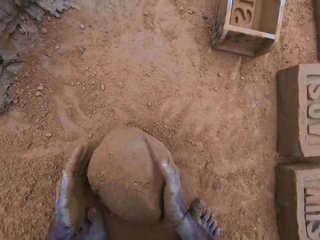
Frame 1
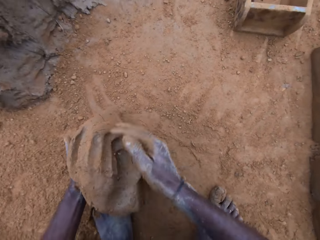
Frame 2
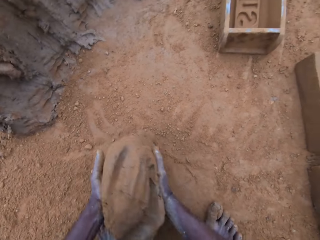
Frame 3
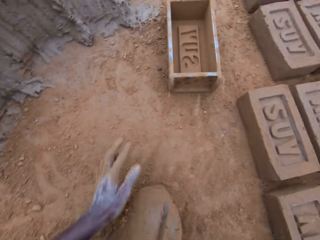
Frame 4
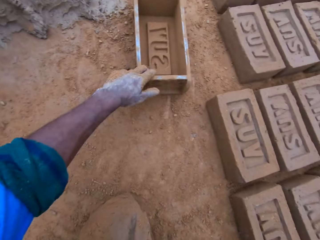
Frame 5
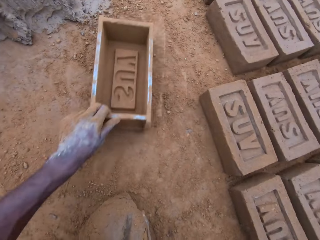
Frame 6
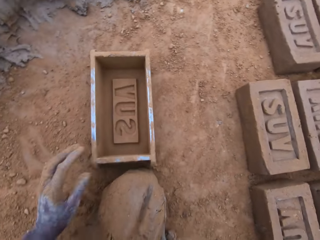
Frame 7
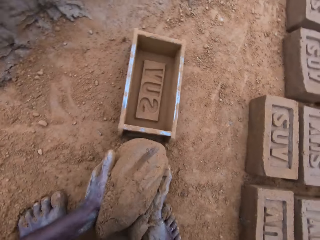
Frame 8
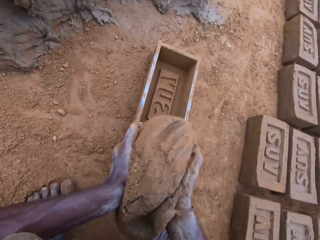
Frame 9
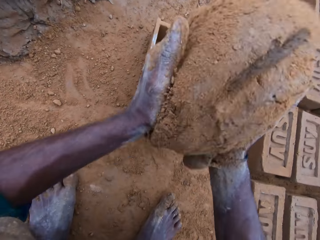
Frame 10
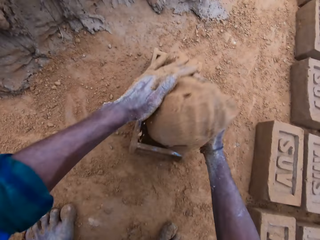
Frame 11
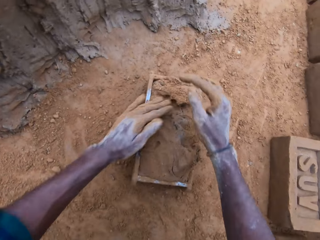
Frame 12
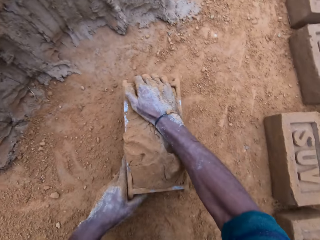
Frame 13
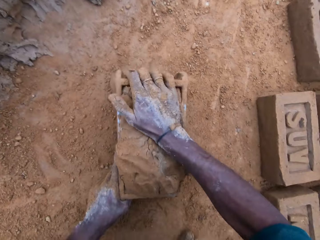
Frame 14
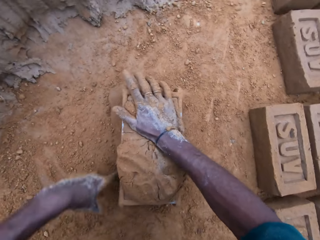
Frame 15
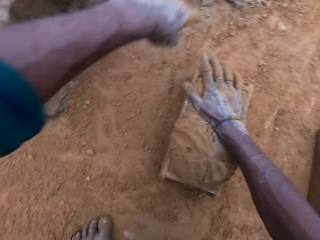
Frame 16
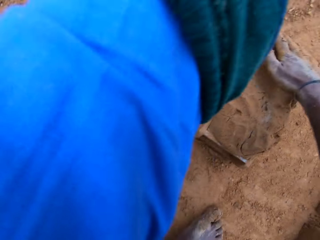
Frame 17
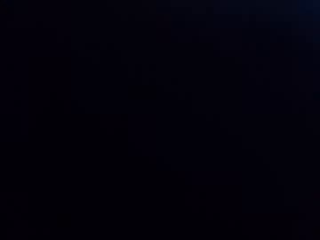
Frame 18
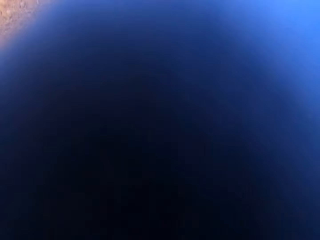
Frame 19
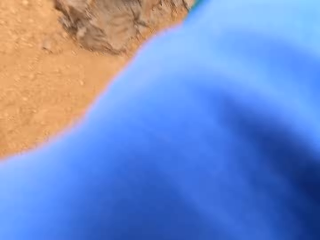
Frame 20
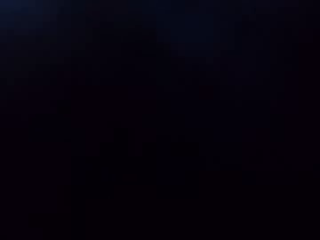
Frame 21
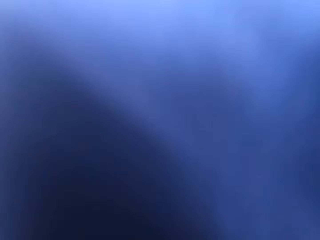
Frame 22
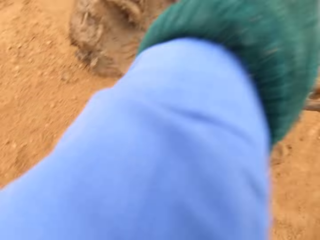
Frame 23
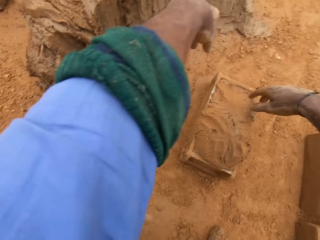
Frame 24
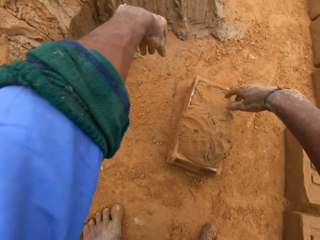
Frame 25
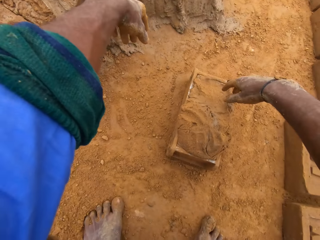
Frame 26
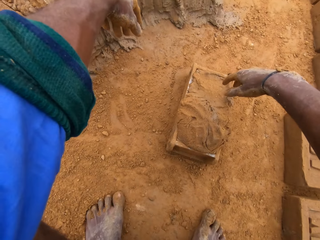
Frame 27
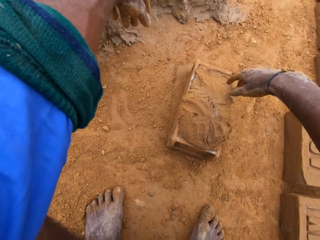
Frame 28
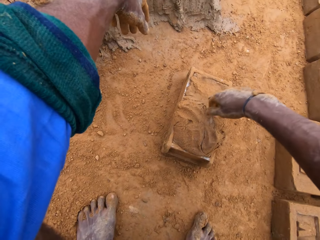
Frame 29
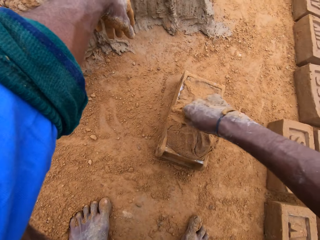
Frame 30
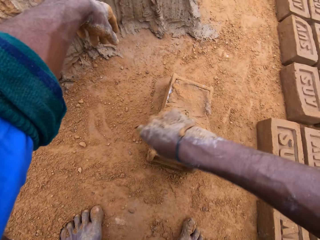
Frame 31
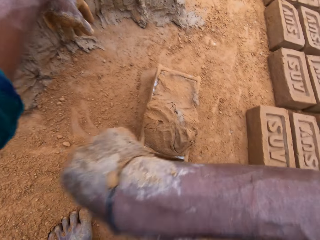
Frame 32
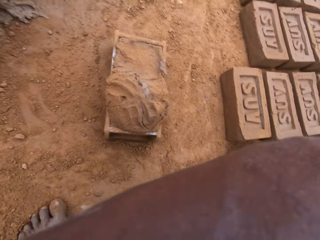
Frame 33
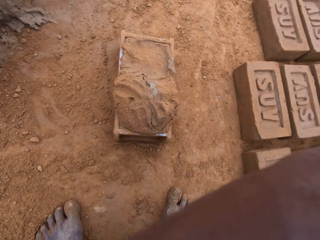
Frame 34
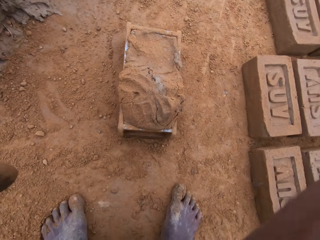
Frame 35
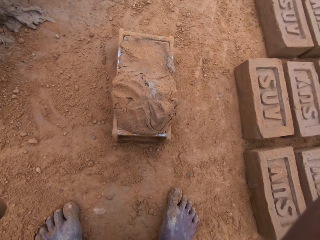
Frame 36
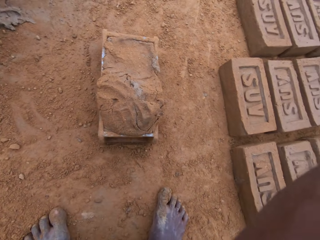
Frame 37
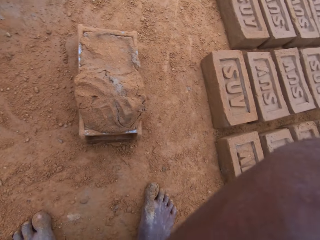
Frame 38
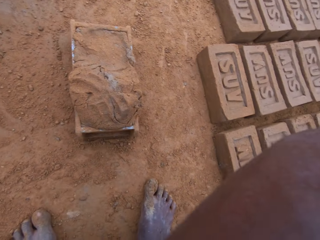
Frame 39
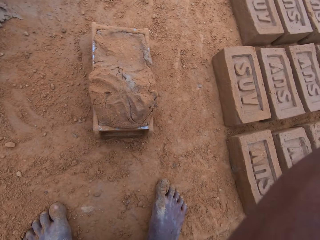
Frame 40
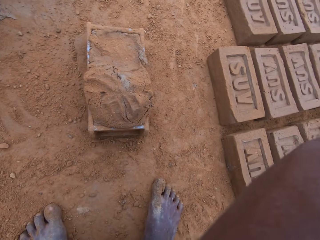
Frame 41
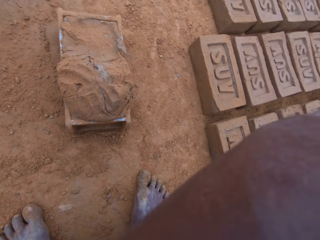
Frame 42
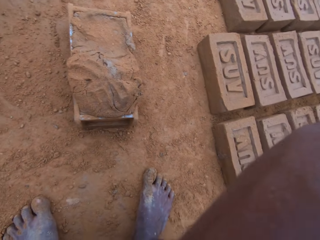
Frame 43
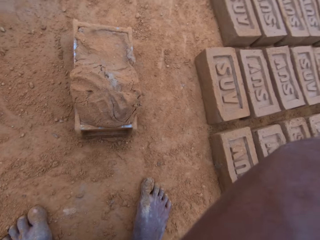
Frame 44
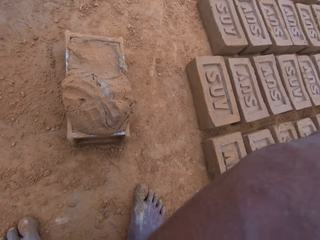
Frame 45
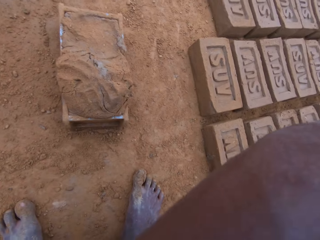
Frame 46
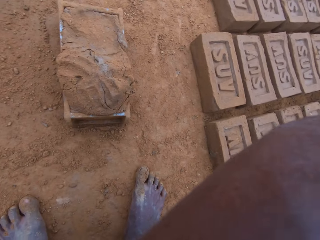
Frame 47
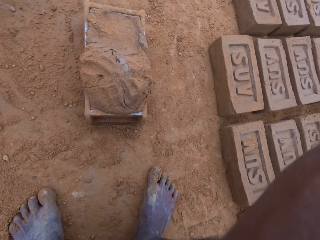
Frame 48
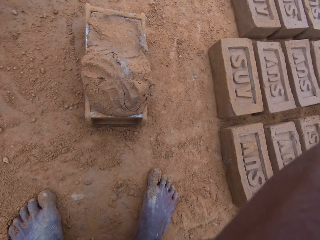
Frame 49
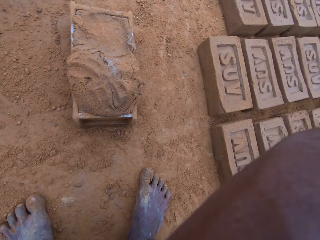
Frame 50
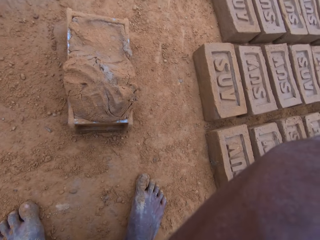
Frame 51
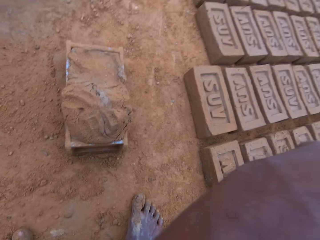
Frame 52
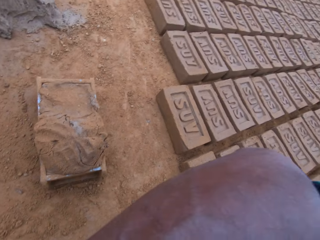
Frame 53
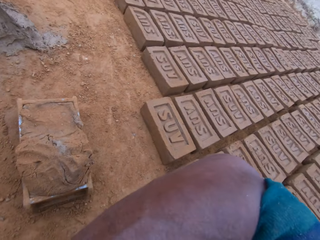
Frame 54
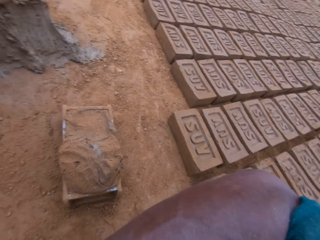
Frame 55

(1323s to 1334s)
The camera wearer moves the block mold. They hold the brick maker. They put the mortar into the block mold. They shake the brick maker. They spread their hands. They wipe their face with their hand.

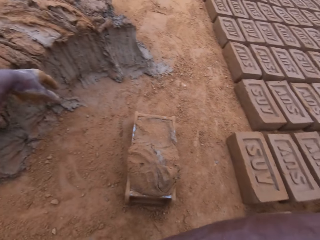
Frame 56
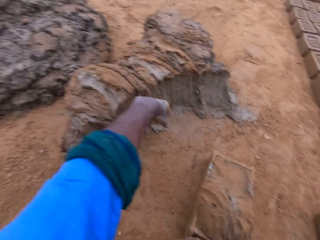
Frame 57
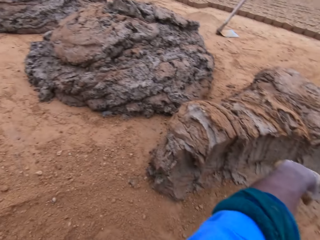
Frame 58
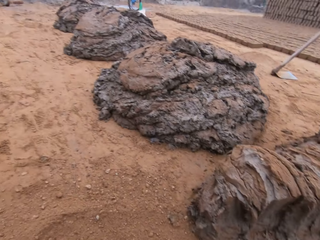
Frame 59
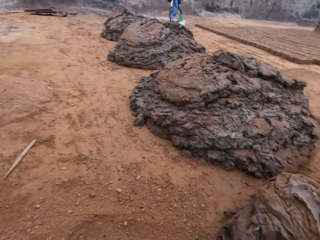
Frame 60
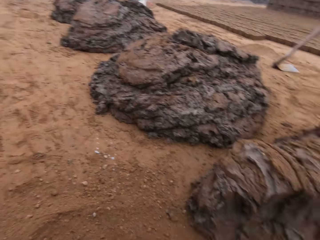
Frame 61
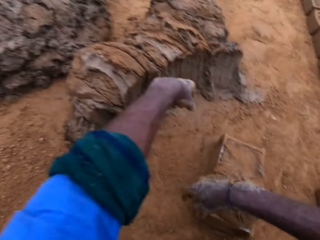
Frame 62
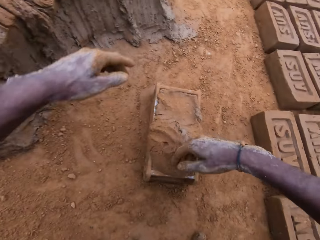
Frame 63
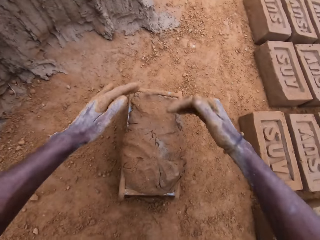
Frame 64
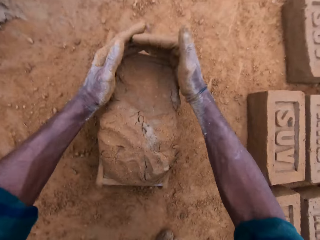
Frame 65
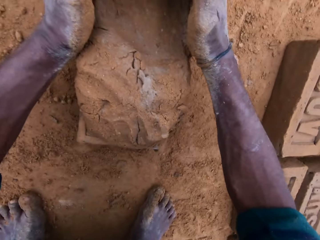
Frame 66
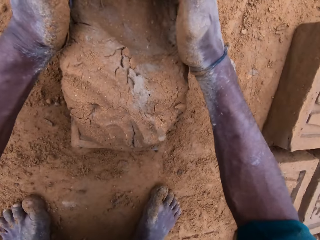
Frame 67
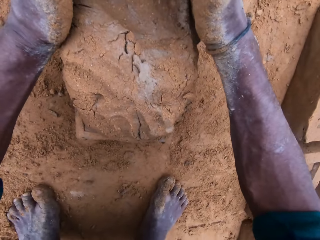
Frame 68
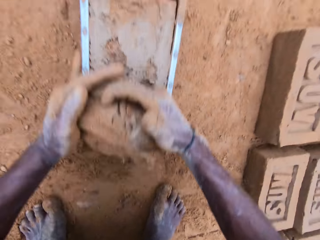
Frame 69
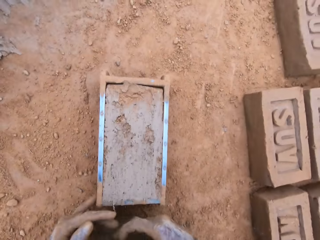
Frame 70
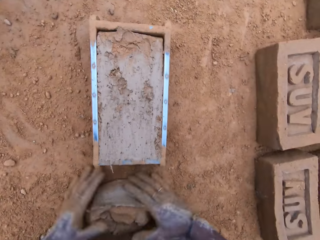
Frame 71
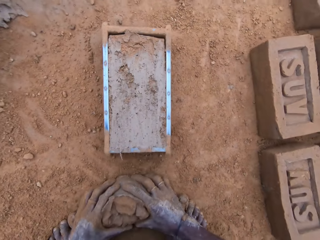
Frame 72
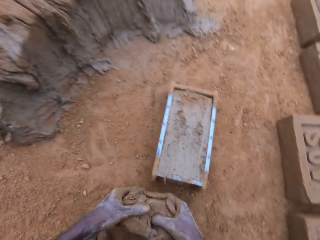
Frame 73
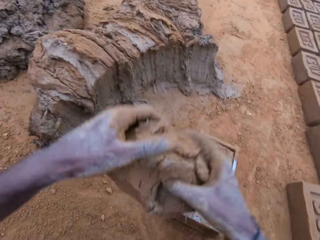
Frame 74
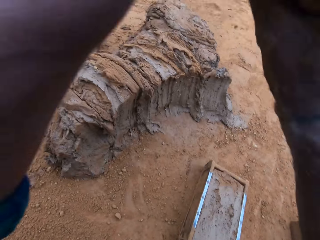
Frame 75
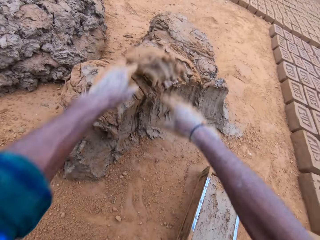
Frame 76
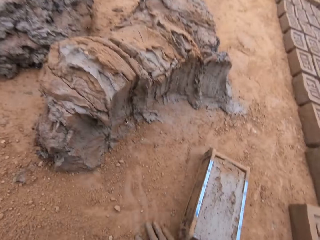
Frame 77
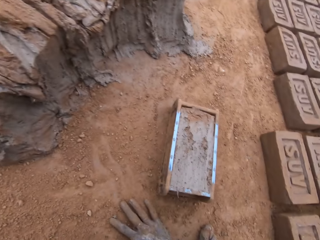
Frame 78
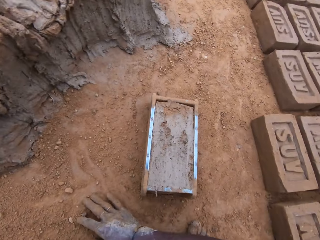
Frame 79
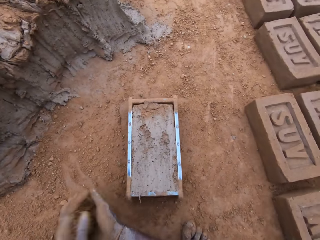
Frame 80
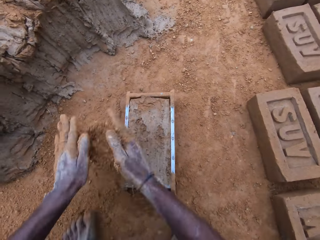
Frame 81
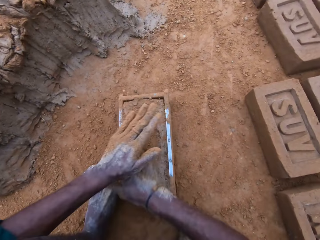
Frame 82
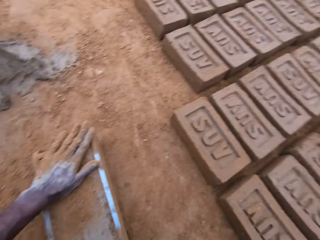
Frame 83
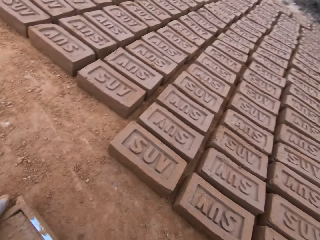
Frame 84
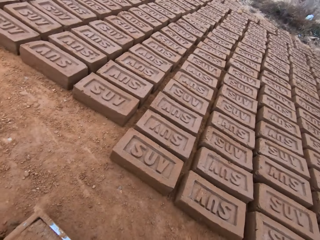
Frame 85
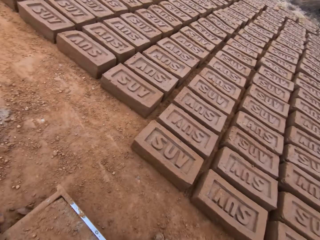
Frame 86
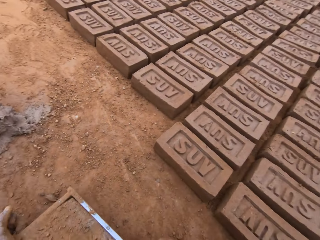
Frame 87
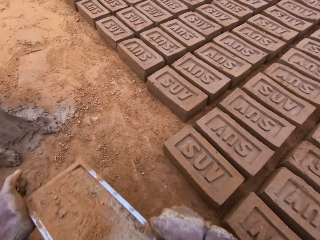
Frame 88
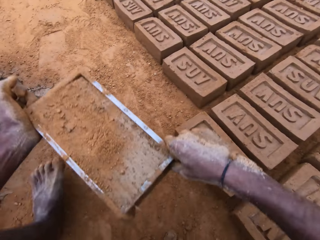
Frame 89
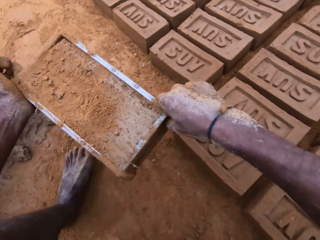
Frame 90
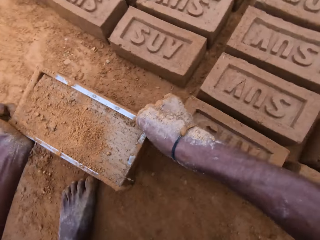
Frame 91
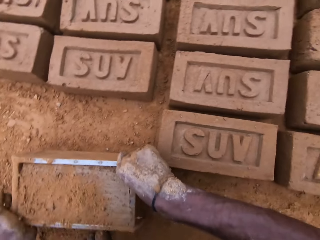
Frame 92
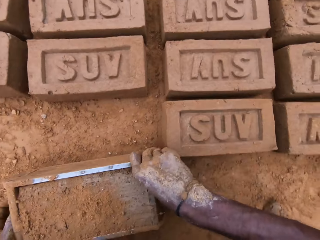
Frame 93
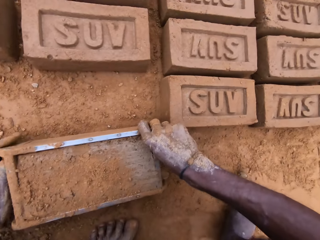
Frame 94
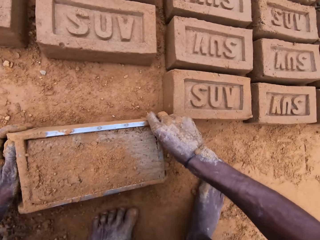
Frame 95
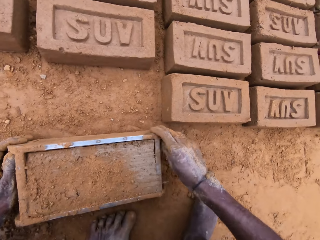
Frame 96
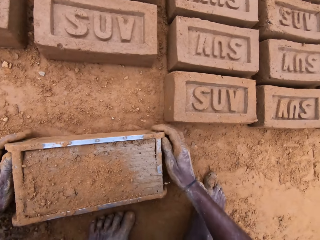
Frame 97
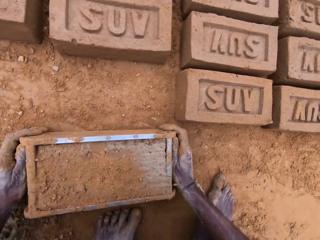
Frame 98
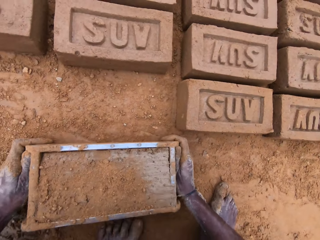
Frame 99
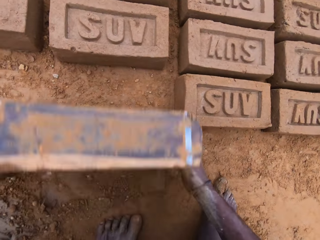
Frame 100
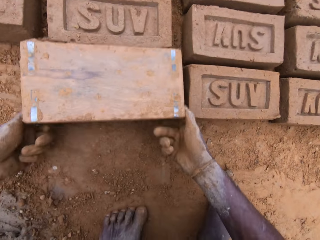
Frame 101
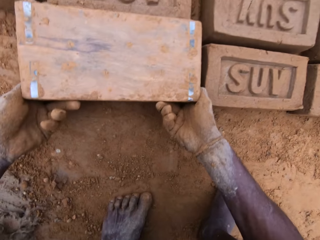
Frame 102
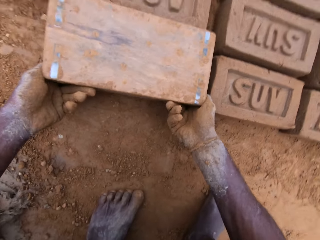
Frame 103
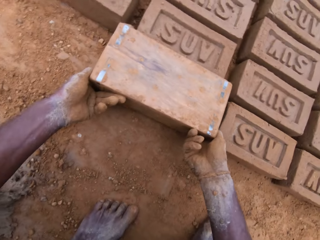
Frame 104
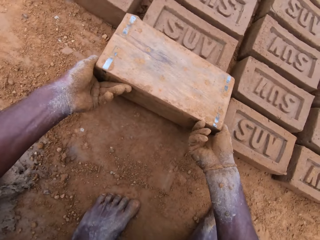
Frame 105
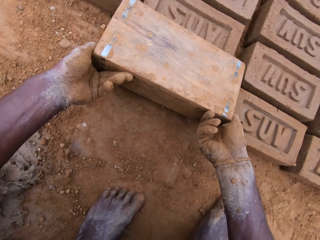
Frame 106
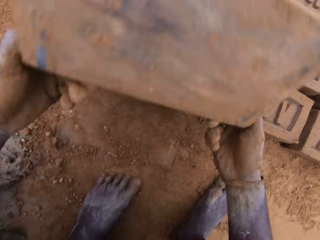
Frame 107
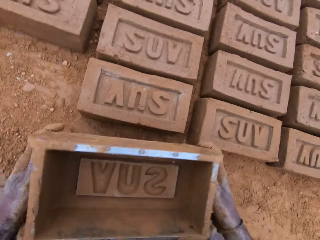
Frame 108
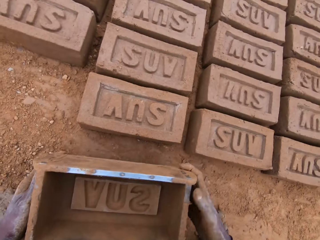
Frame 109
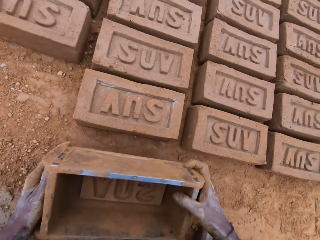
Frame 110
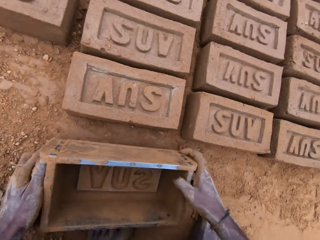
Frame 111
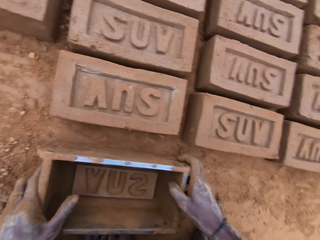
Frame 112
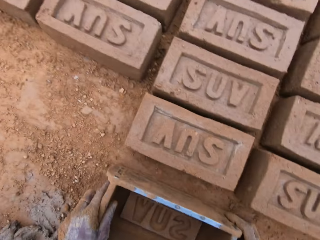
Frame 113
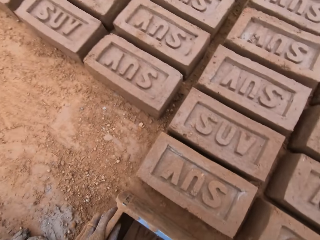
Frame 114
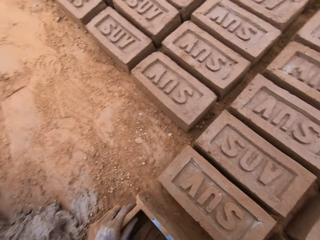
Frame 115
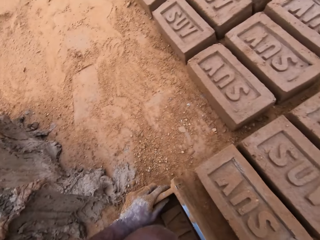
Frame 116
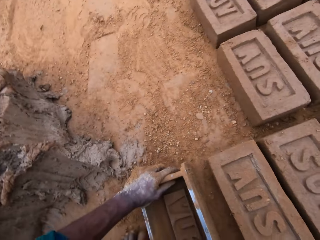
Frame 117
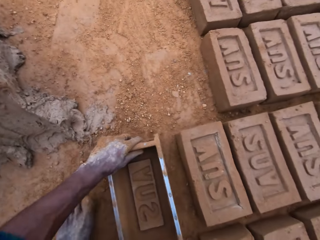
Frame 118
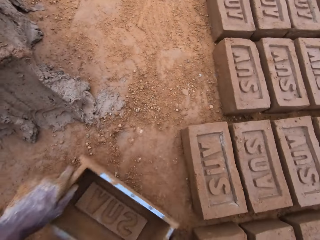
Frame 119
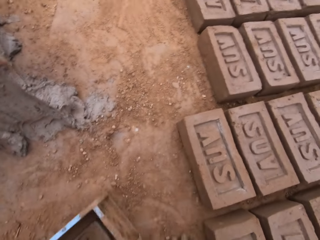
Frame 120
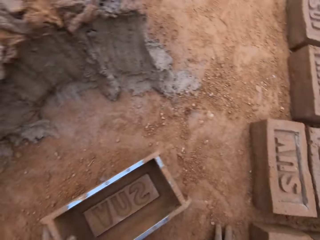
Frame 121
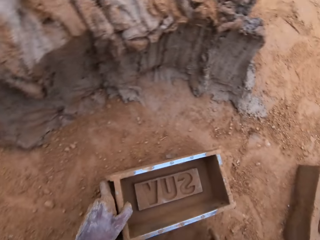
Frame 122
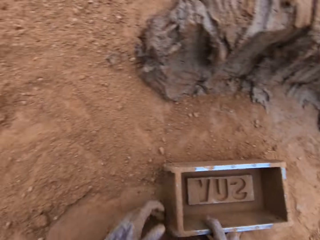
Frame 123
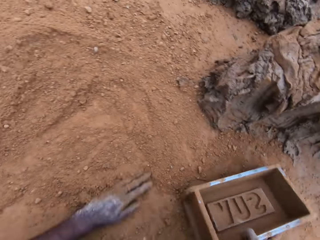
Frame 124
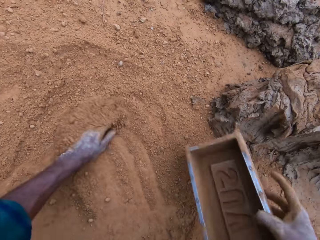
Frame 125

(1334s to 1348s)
The camera wearer removes some clay. He cuts the mortar with his hand. He holds the clay. He throws the cut out mortar with the rest. He applies soil in his hands. He touches the clay. He moves the brick maker and puts the brick maker down. He turns the block mold upside down. He removes clay from the brick maker. He removes the block mold from the mortar. He holds the brick maker and puts the brick maker down.
